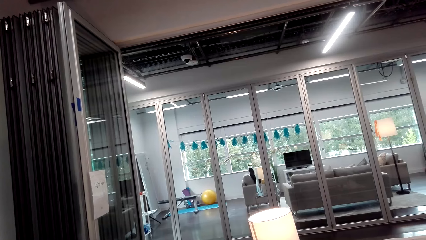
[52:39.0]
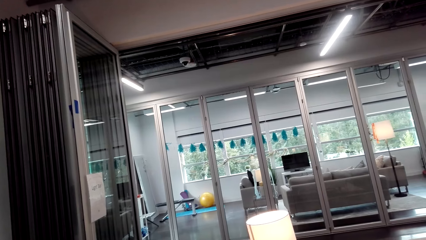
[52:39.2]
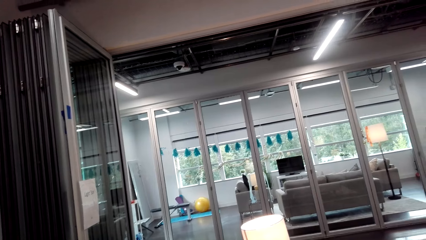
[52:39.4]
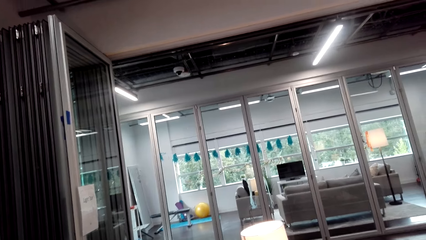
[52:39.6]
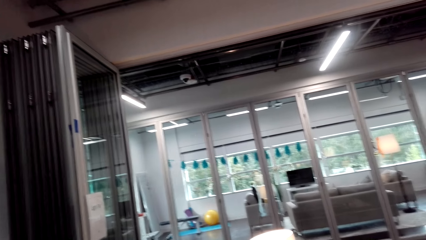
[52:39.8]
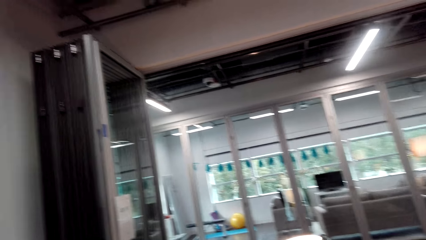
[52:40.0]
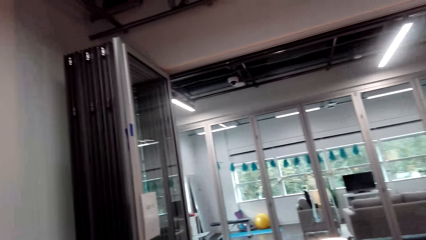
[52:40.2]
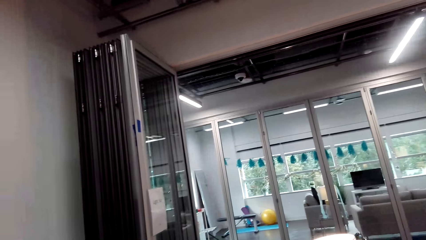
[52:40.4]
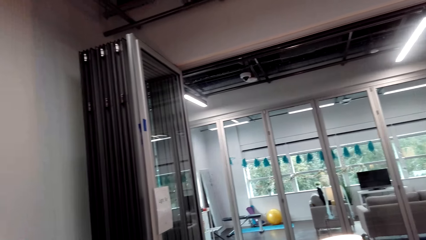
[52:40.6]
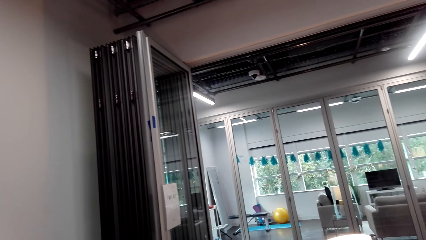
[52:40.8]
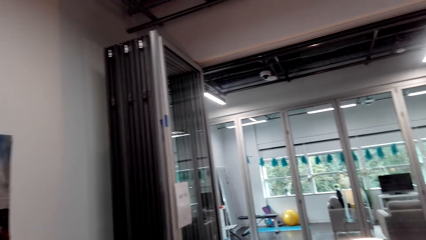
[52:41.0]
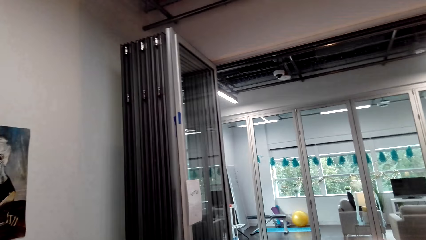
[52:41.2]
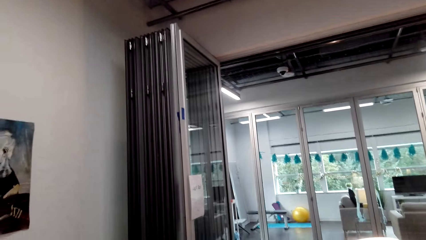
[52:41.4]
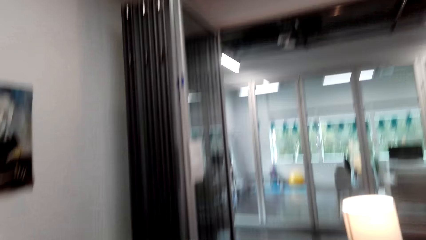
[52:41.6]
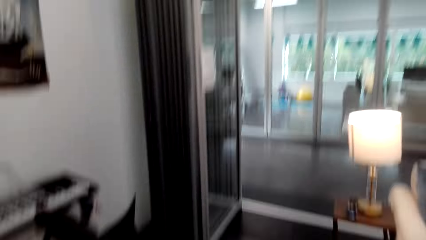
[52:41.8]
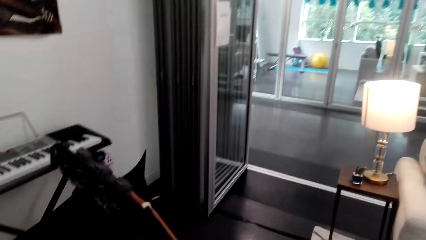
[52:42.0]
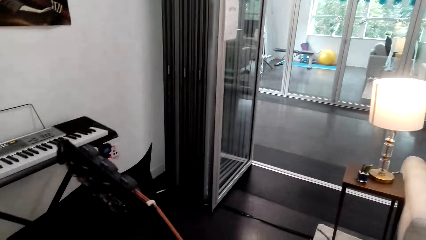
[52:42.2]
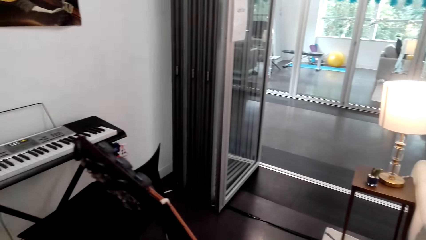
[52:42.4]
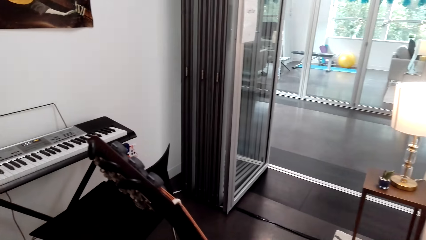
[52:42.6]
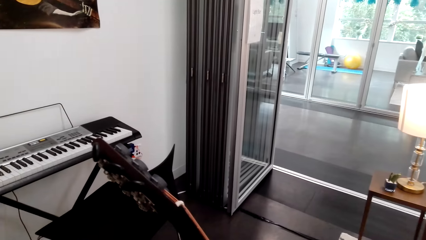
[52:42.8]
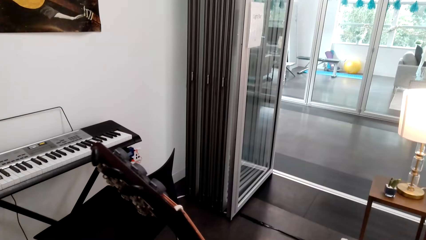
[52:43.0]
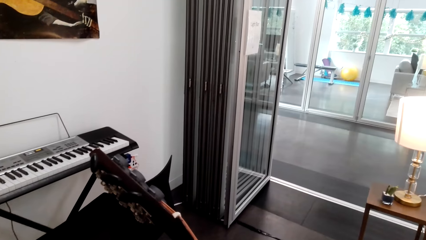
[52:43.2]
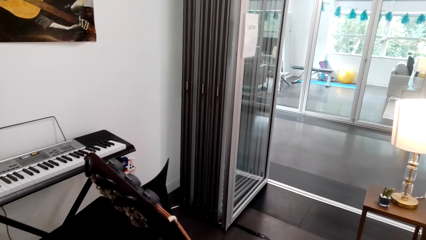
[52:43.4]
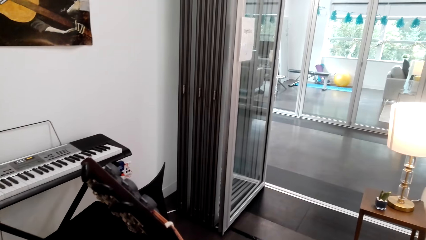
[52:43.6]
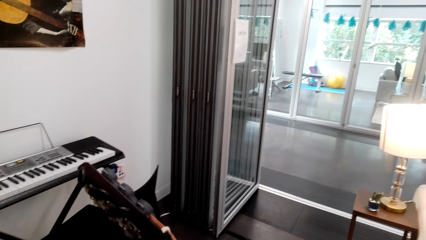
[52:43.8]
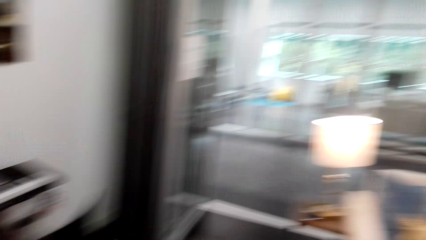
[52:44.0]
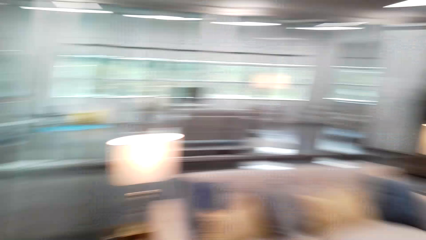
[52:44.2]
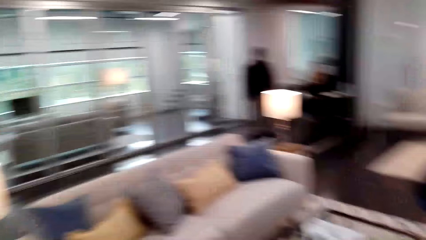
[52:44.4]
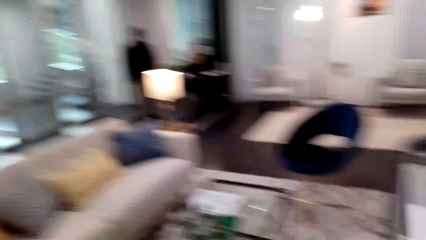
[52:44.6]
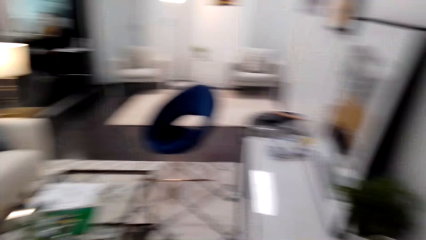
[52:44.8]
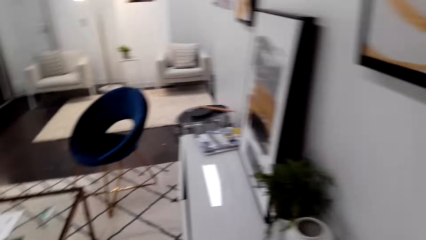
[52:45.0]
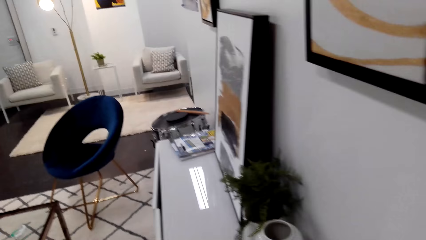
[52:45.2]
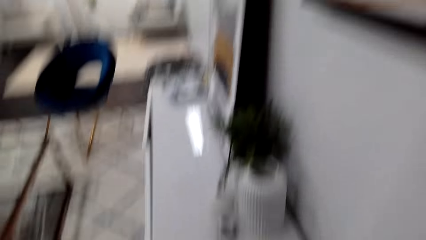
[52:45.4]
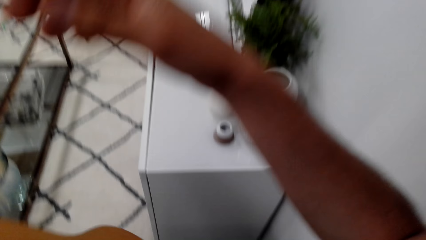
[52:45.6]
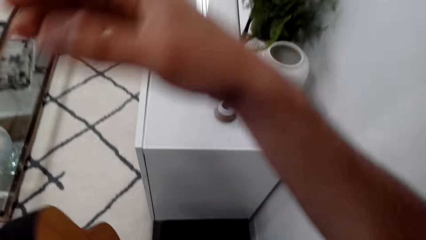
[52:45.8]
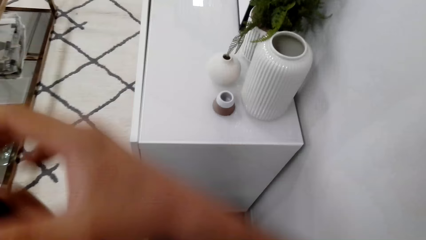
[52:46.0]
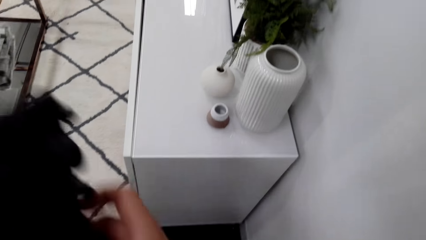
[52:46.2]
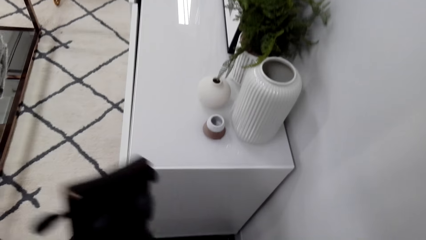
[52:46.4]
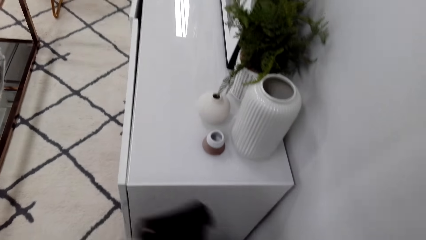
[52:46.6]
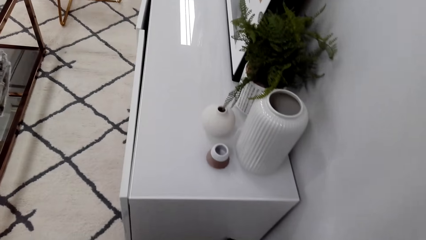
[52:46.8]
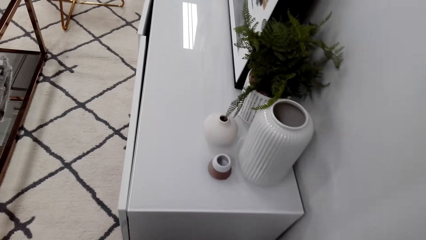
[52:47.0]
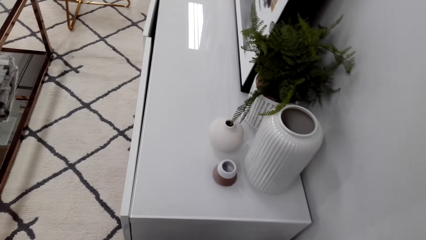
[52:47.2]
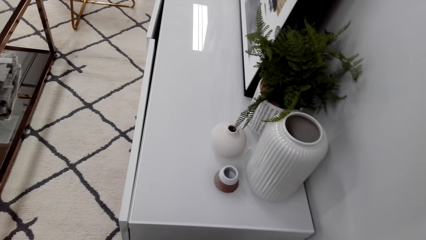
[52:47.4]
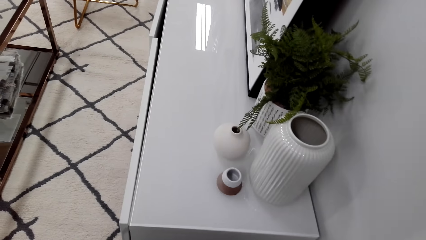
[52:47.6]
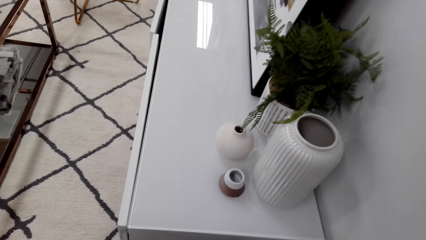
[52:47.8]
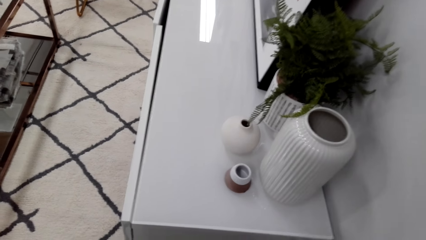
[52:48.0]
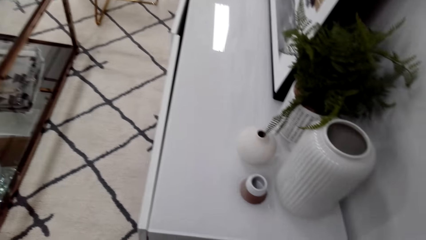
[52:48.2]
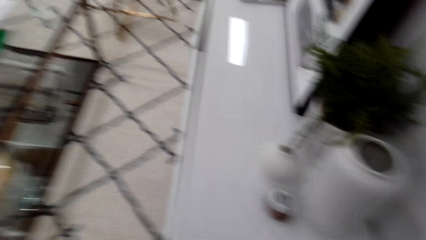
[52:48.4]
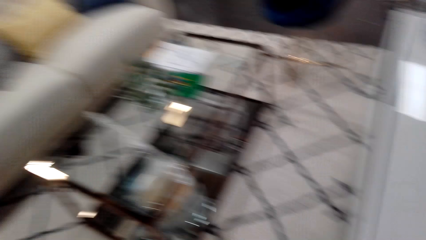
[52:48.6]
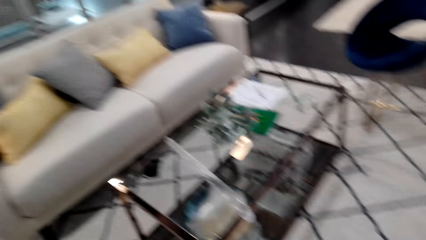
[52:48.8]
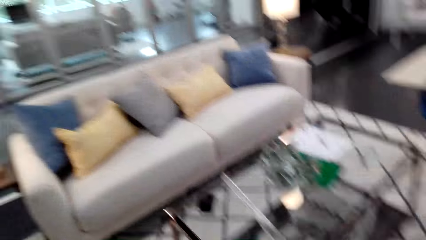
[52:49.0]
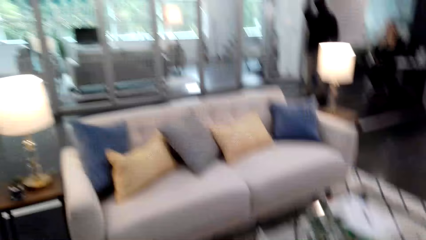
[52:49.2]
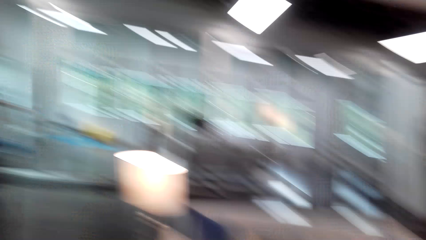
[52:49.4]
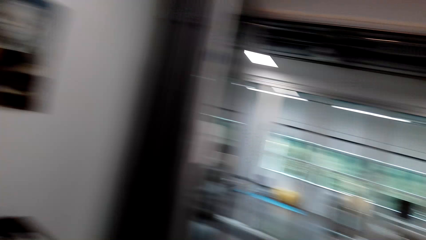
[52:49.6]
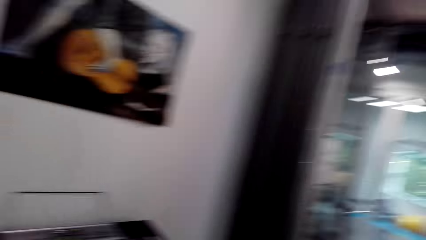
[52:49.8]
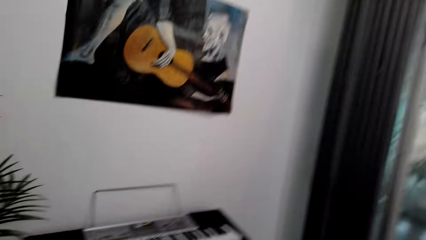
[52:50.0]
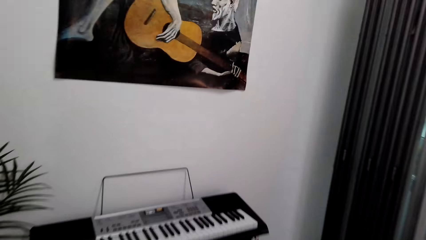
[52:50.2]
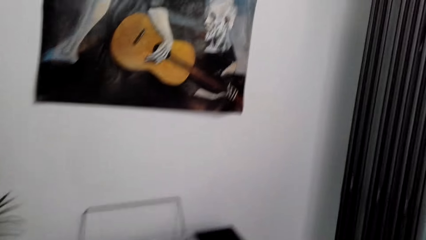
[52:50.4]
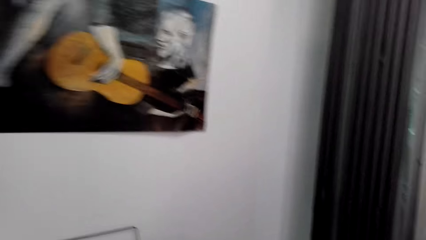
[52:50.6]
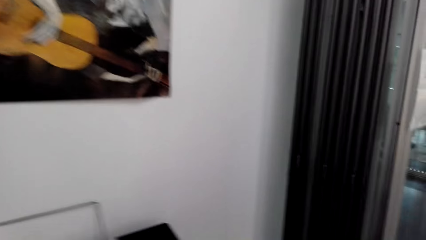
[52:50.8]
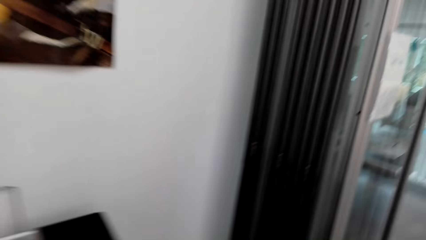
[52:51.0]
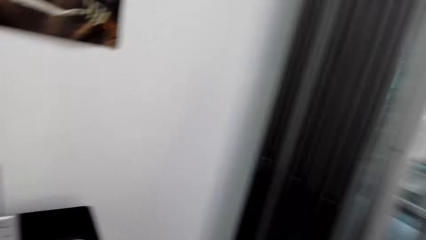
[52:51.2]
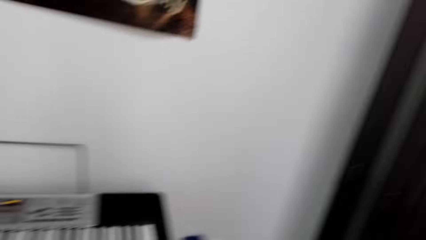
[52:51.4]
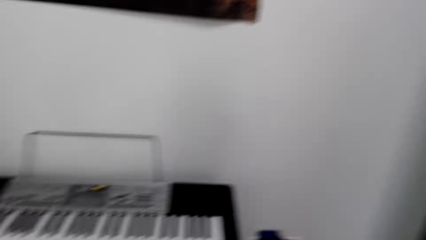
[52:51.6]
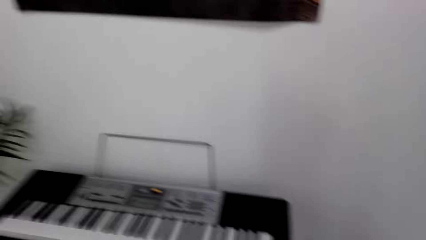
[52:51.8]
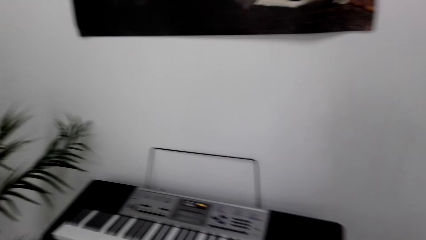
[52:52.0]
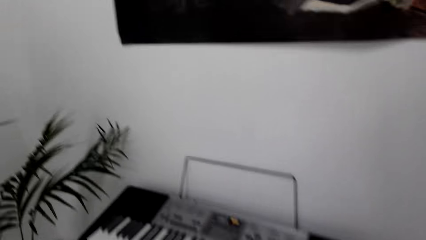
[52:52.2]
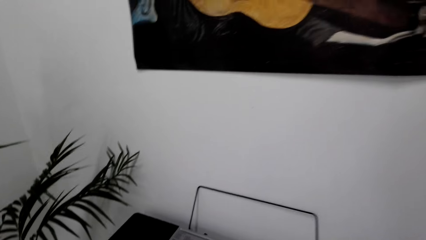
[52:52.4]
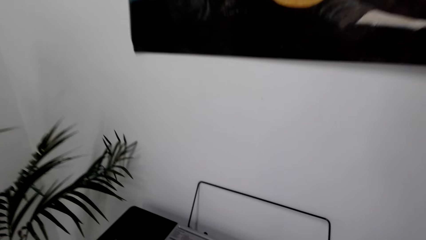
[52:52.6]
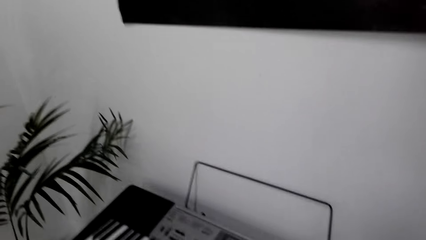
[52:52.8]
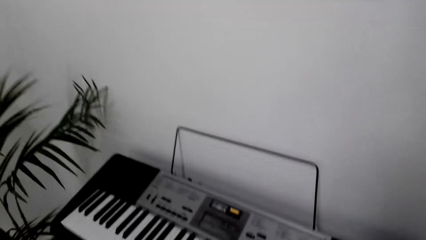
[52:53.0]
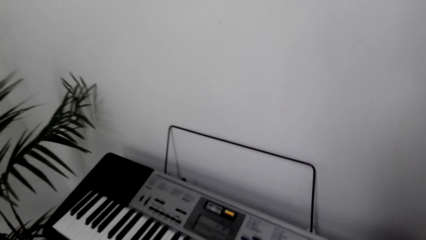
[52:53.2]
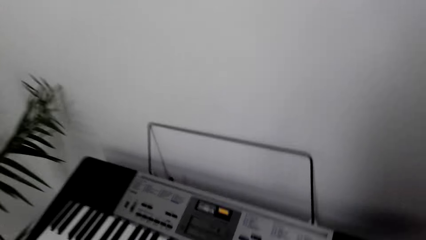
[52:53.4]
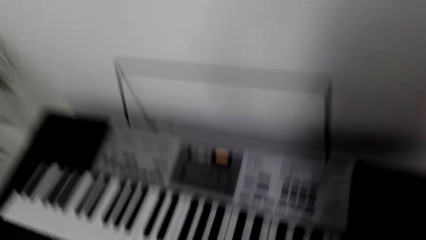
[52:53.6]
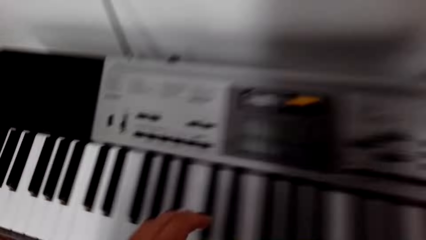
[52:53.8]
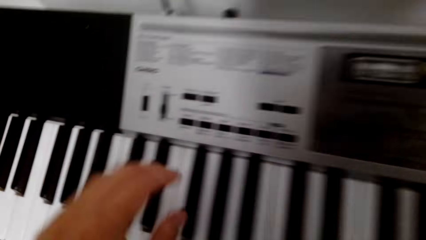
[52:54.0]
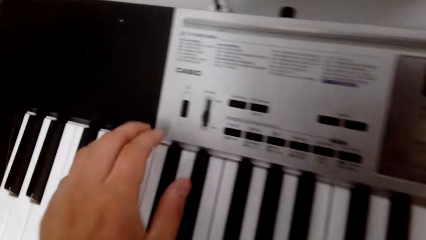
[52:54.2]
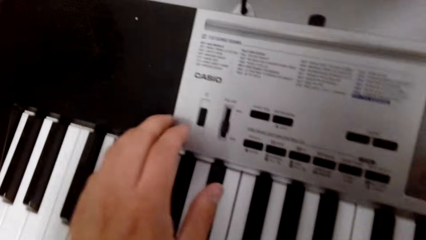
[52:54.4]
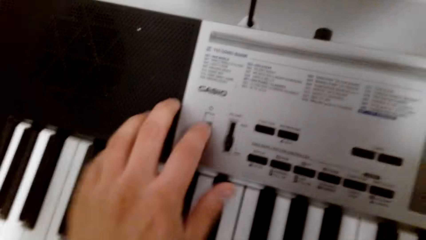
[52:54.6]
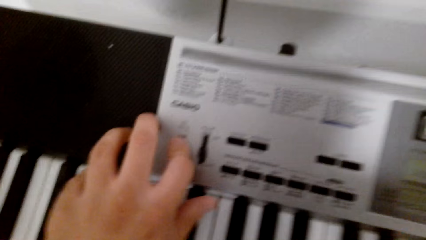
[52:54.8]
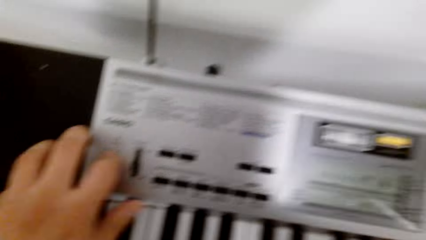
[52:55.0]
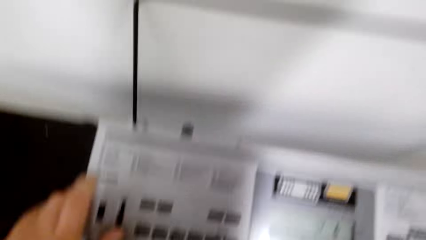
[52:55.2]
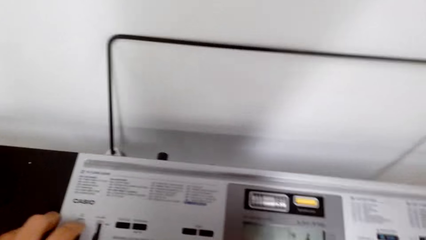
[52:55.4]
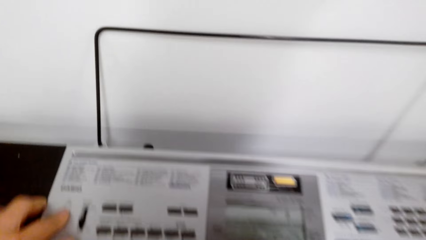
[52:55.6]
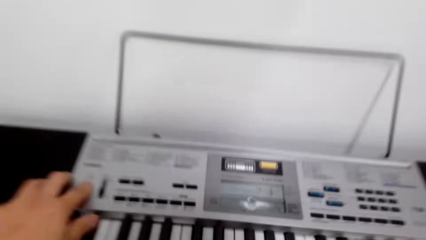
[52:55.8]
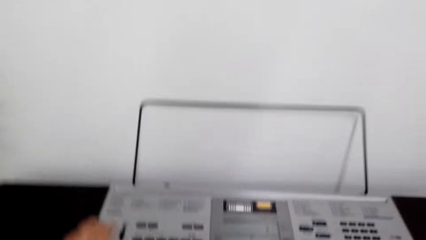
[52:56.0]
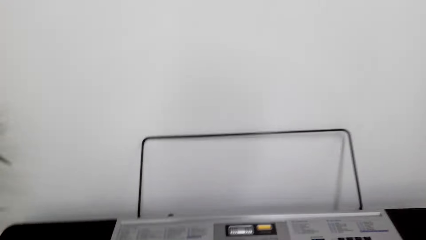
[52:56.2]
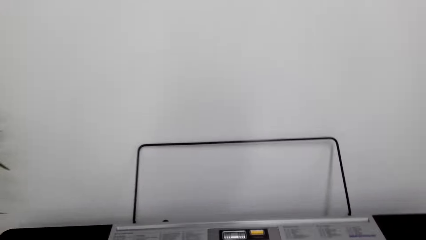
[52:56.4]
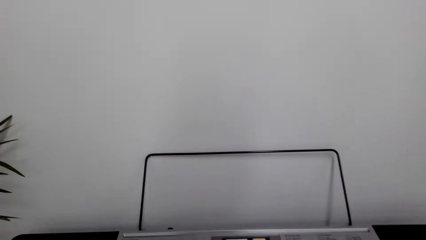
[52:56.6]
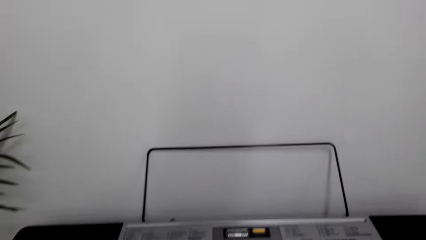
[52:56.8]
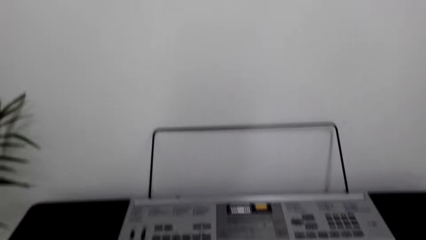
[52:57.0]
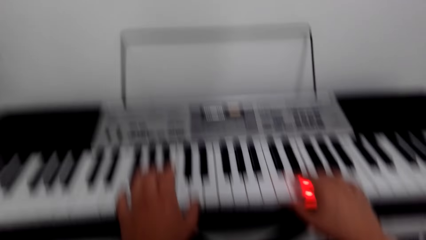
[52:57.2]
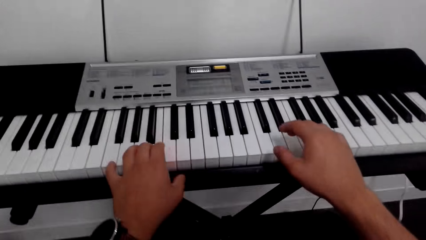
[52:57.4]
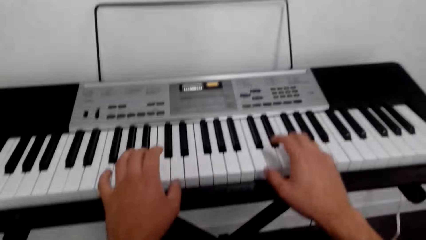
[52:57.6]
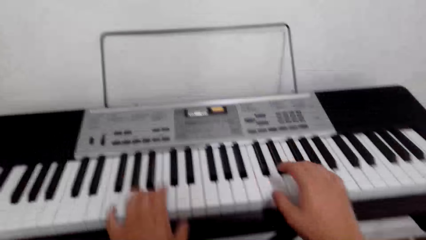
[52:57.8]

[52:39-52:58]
The camera wearer plays the guitar. They look around. They move their hand. They hold the guitar. They look around. They press on the keyboard.
